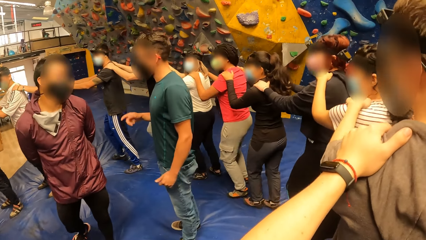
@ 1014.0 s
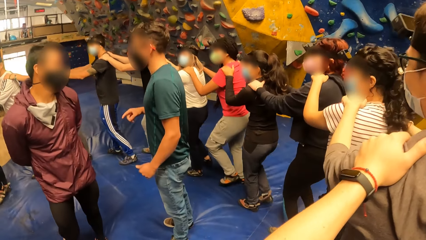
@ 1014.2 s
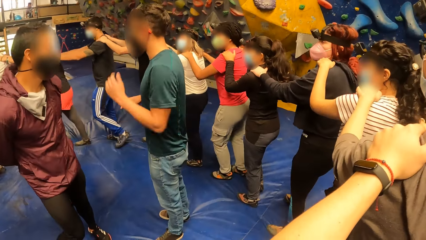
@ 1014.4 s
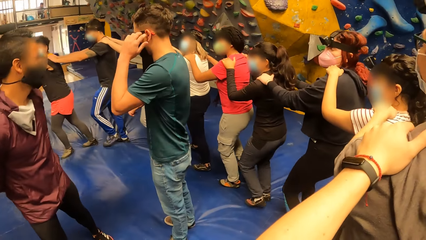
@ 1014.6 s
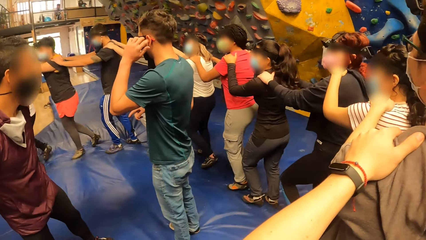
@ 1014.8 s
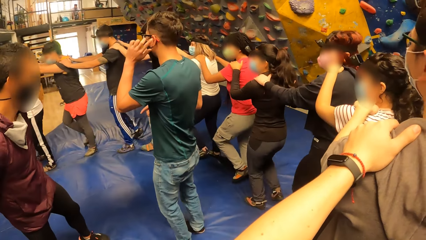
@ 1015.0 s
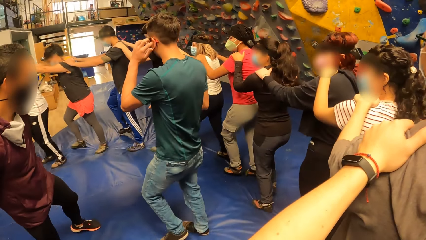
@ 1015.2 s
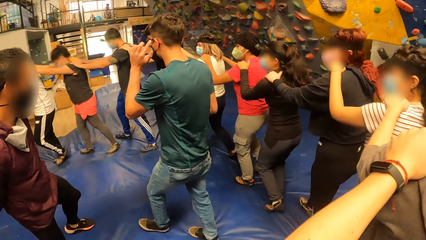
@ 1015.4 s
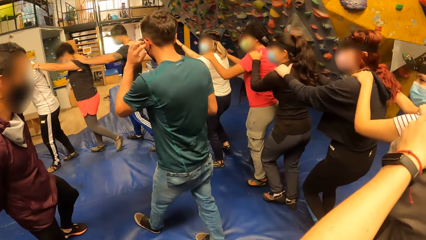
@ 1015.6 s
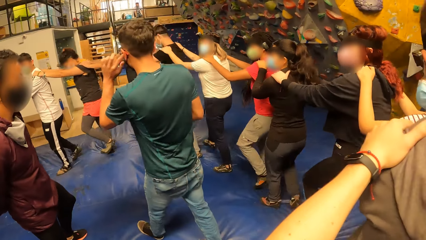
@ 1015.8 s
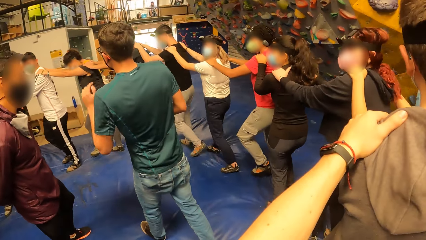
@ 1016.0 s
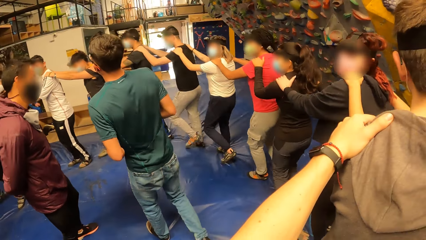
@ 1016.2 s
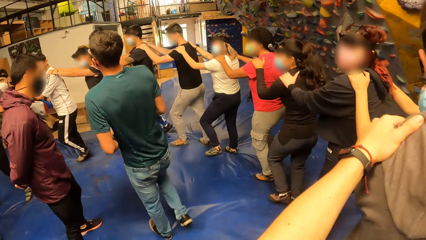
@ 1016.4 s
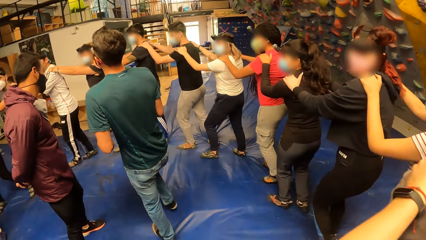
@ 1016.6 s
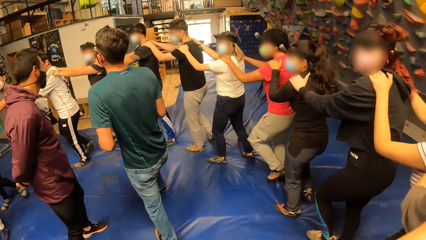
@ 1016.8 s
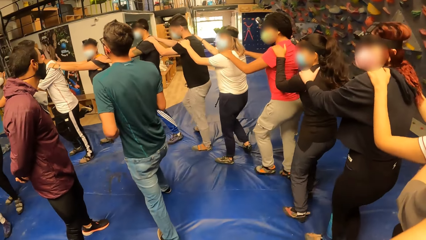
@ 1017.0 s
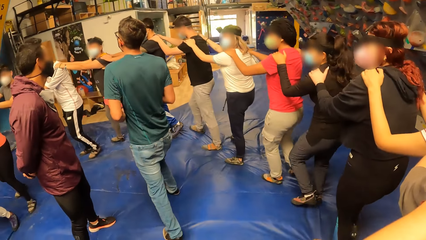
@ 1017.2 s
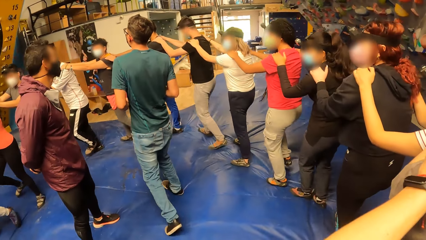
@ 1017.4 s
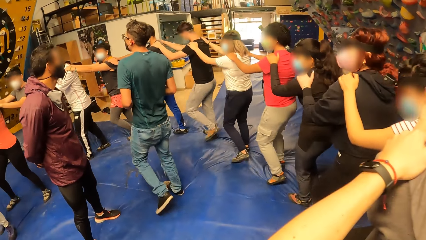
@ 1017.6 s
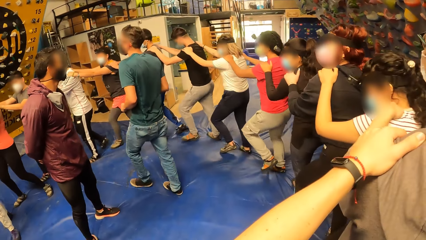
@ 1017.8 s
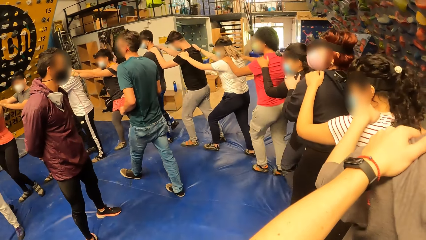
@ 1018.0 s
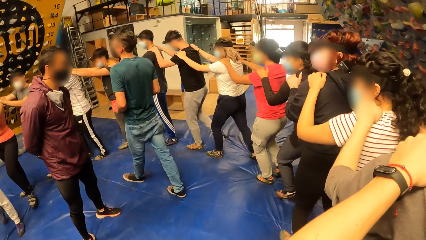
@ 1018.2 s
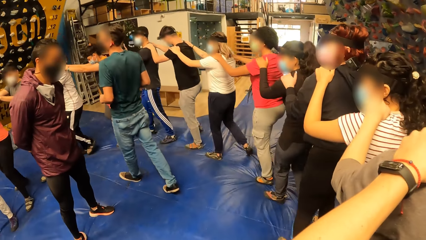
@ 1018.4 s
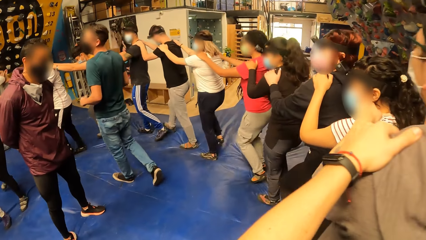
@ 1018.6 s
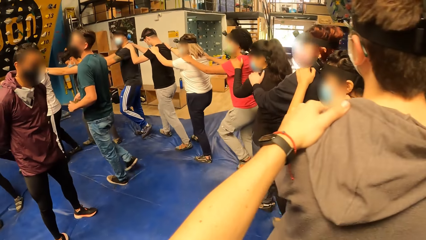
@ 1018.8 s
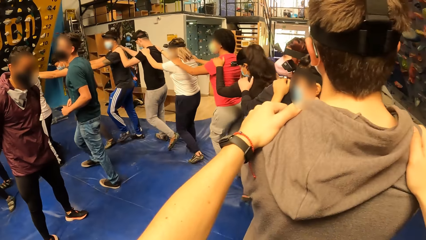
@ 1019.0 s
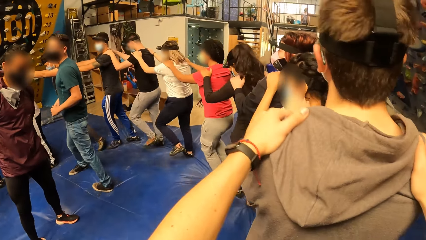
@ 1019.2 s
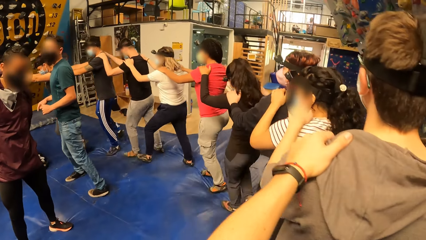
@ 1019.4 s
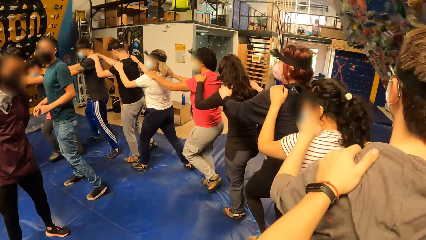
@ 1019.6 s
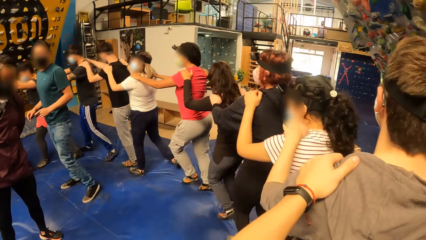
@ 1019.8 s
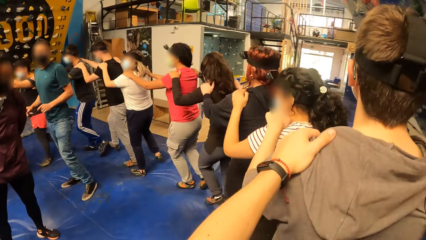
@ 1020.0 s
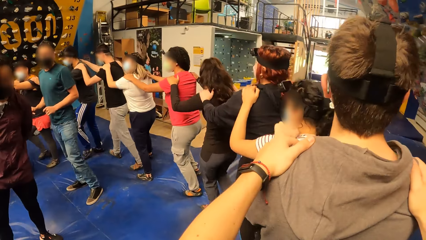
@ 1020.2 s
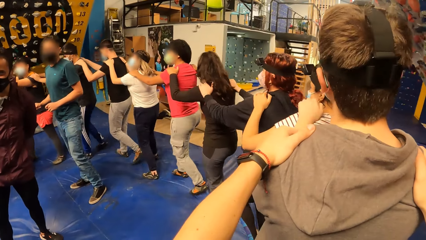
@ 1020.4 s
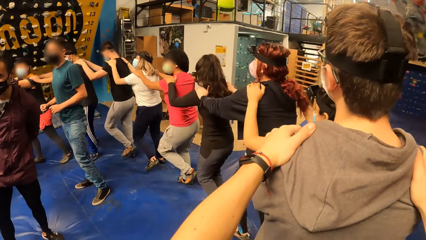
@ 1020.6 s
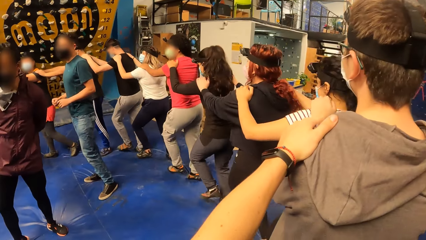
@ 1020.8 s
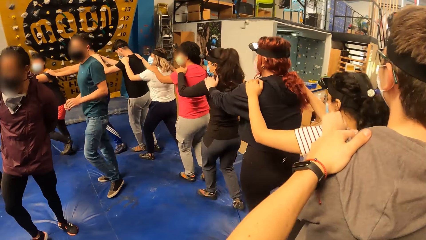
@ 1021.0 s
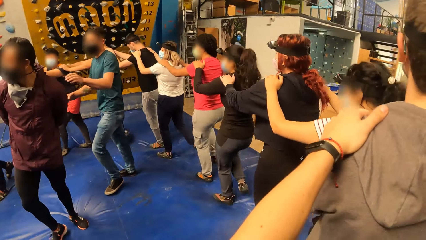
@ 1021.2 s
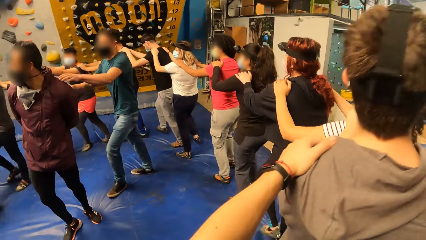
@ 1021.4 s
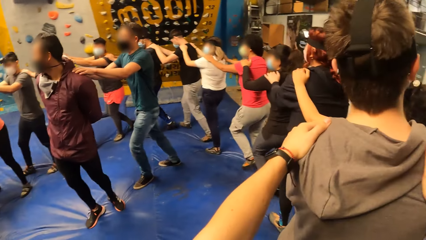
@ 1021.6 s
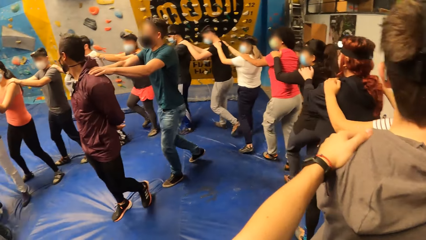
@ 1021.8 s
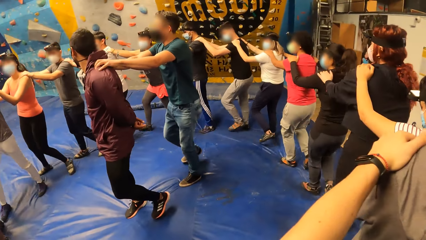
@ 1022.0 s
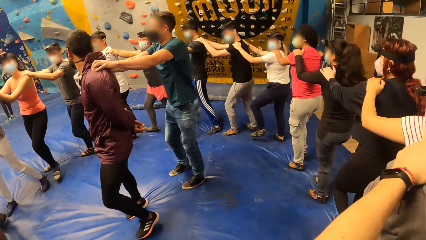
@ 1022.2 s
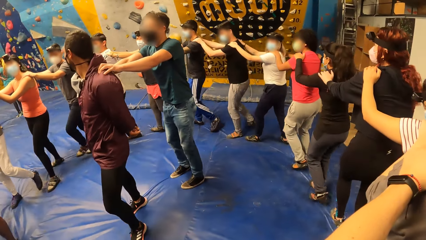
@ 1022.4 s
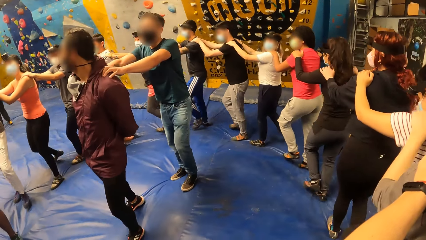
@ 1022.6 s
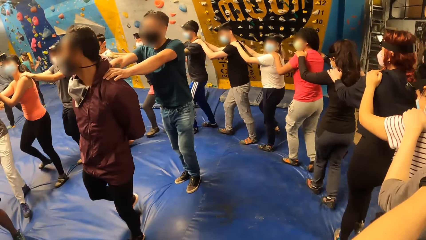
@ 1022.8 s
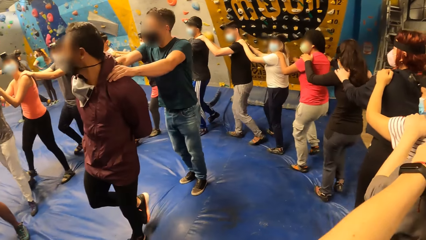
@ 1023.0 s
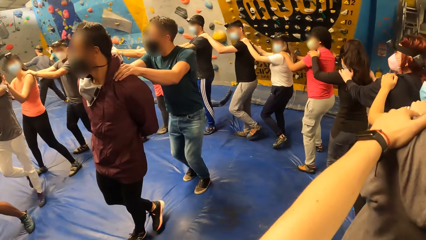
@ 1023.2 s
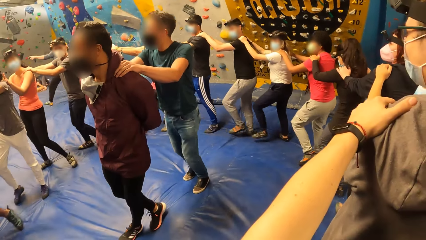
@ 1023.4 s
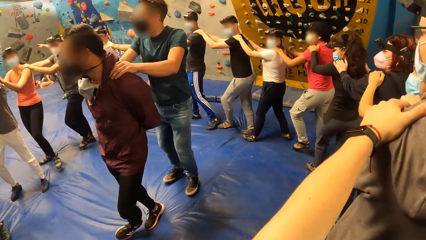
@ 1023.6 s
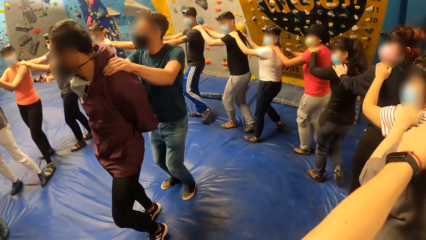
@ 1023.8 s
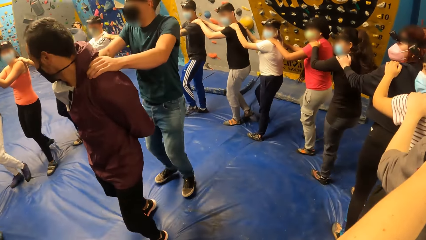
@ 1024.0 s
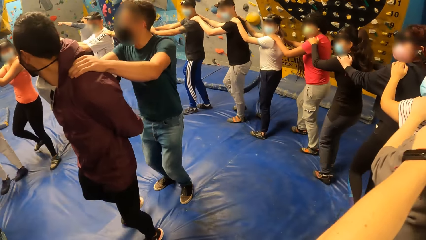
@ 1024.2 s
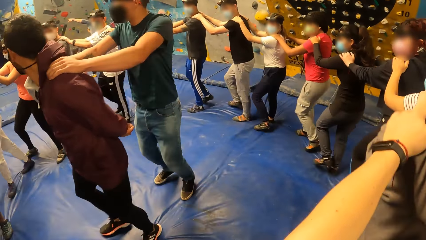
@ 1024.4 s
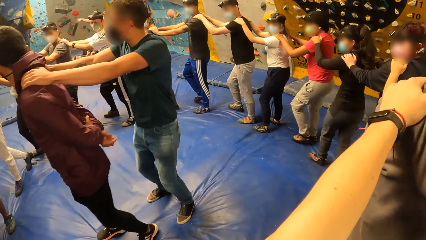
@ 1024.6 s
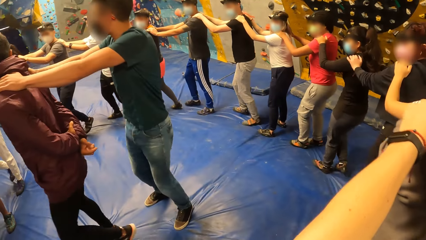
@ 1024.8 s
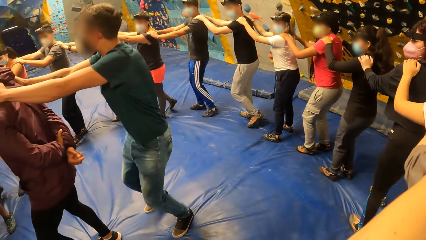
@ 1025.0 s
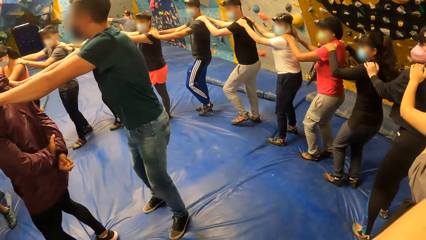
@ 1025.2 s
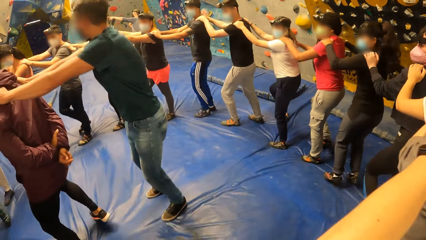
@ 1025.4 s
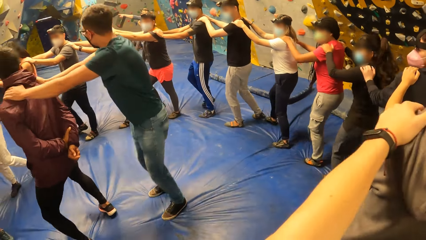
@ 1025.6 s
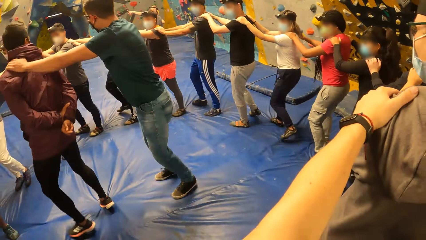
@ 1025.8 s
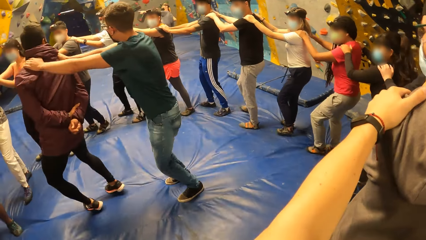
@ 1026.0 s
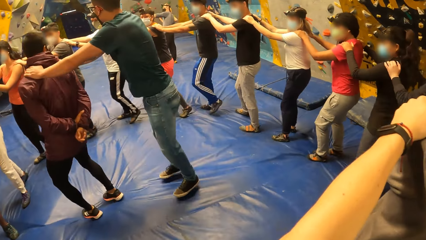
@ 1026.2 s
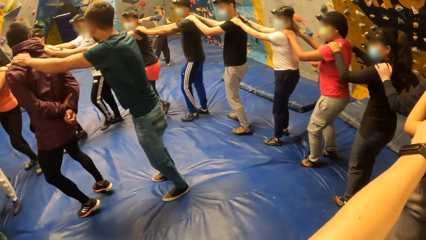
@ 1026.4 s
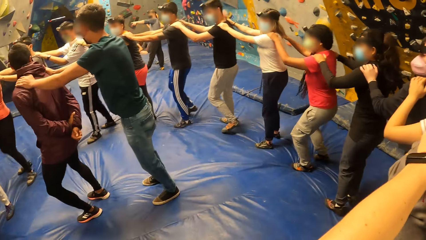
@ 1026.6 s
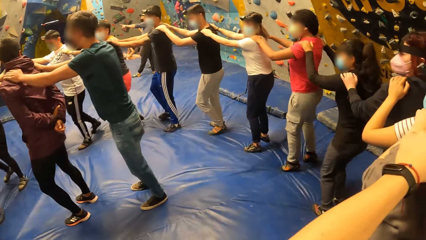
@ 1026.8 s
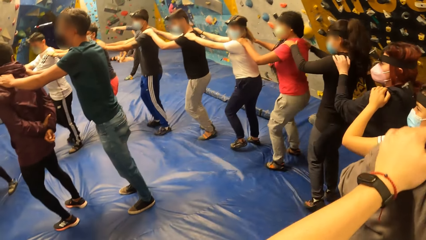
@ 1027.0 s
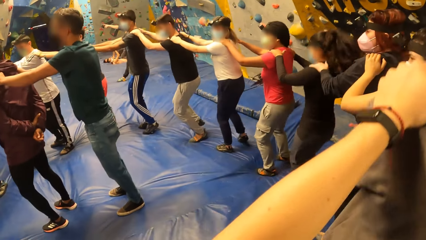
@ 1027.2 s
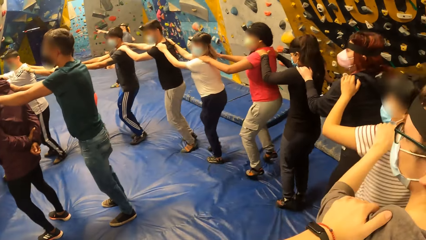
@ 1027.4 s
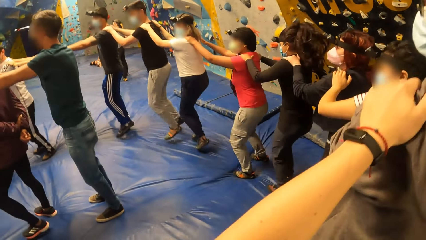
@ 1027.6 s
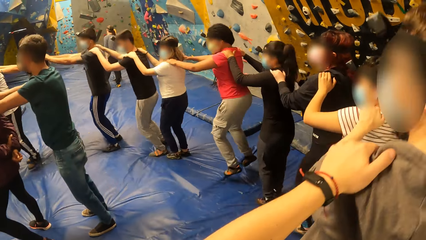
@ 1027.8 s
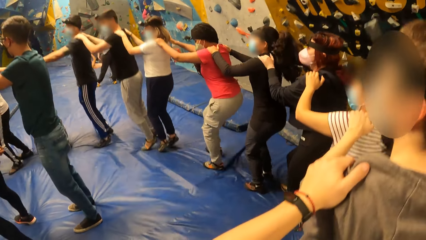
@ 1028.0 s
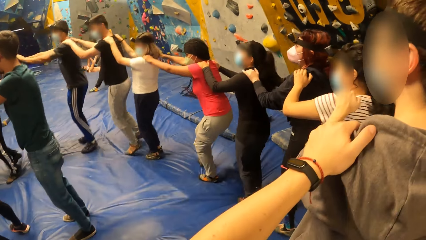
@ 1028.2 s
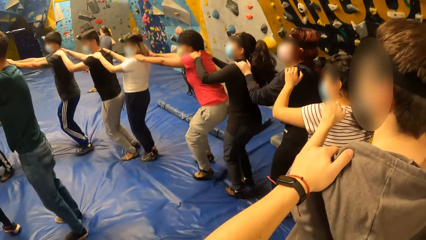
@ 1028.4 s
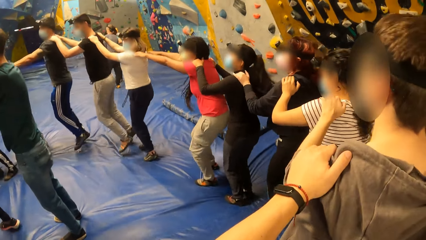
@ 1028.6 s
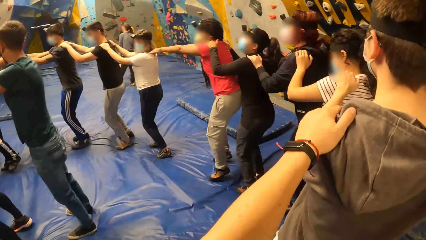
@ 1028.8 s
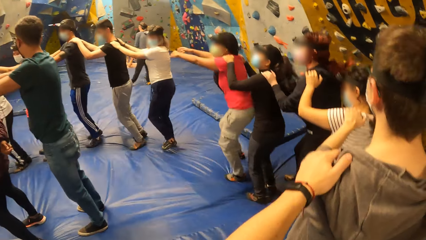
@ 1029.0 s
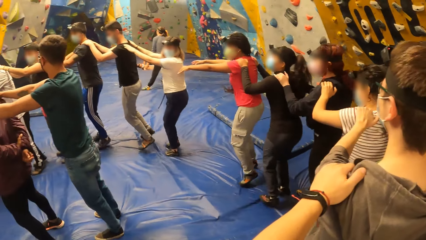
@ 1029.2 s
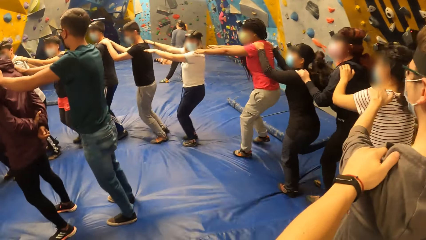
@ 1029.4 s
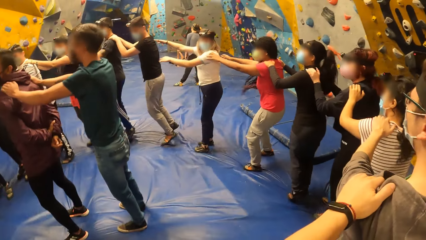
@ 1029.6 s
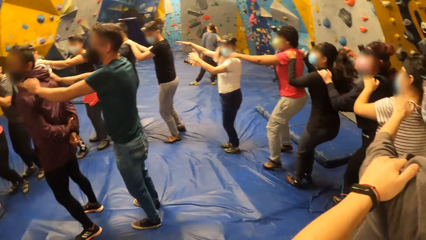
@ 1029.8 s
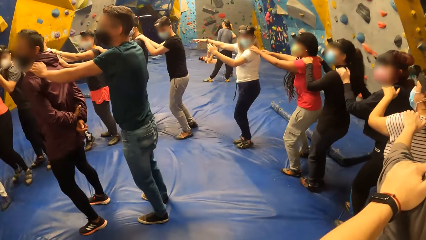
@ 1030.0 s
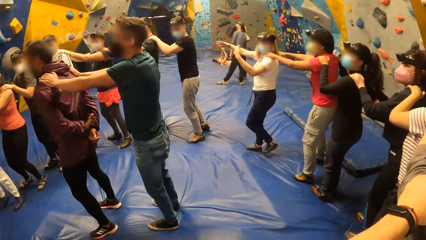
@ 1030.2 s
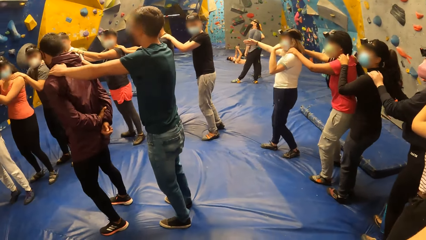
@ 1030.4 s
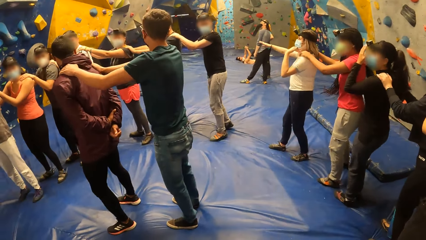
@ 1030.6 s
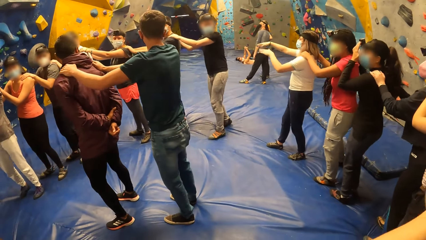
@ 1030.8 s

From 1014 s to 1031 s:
A man interacts with the group of people in the bouldering room. The camera wearer steps forward. They touch another man. The first man places his hands on the other man's shoulders. The camera wearer jumps. The first man jumps on the bouldering foam. The other man jumps on the bouldering foam. The group of people jump on the bouldering foam. A lady jumps. A third man jumps.
